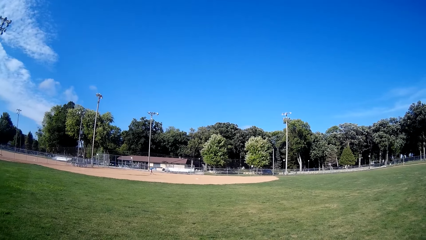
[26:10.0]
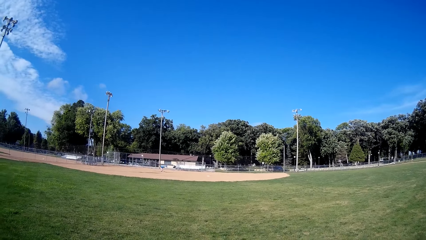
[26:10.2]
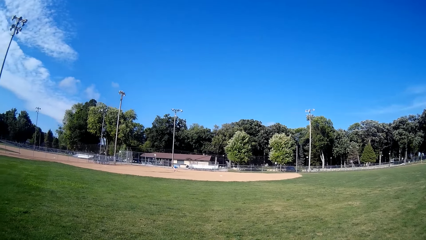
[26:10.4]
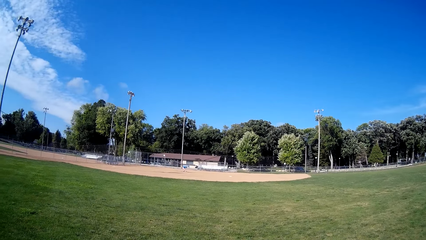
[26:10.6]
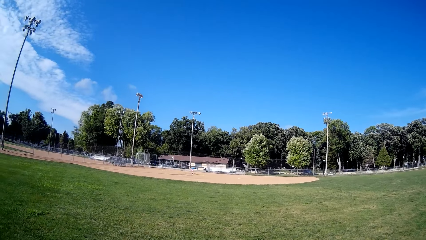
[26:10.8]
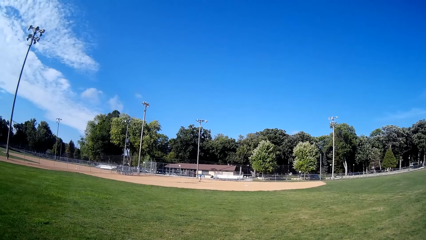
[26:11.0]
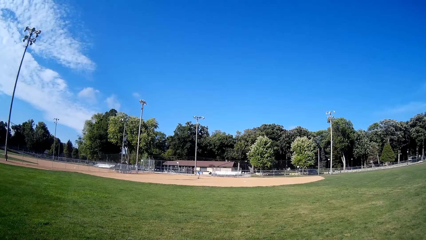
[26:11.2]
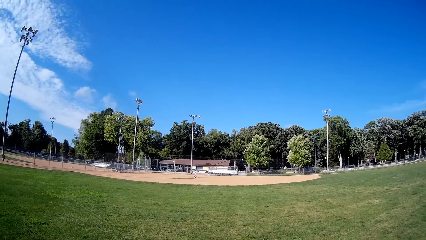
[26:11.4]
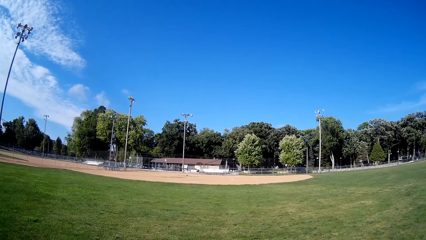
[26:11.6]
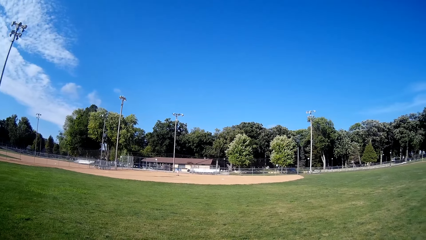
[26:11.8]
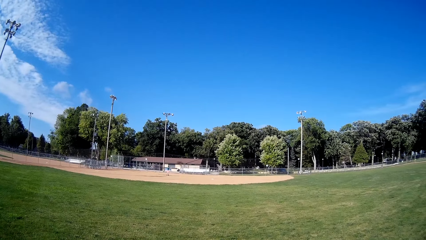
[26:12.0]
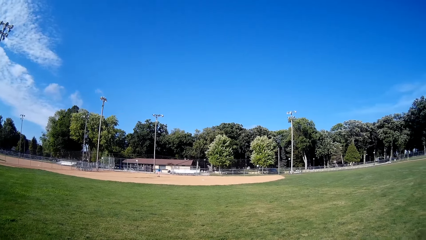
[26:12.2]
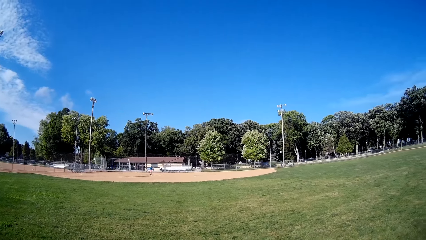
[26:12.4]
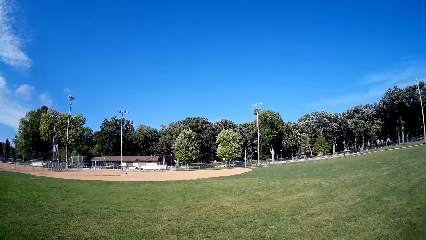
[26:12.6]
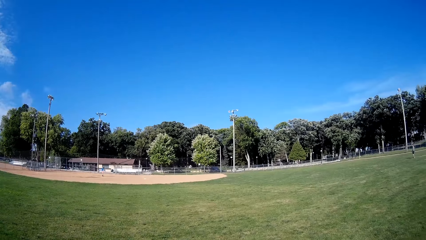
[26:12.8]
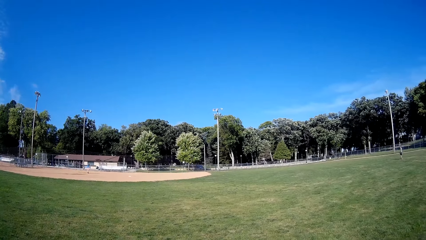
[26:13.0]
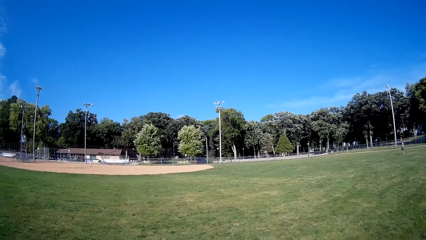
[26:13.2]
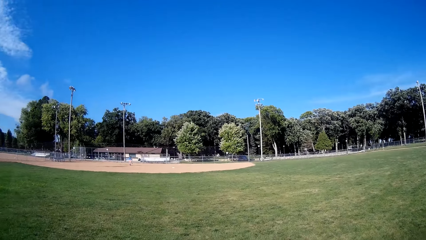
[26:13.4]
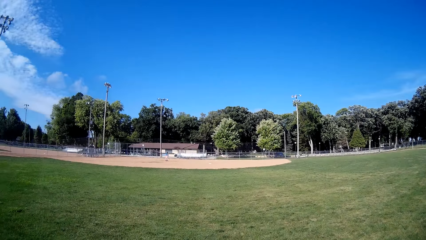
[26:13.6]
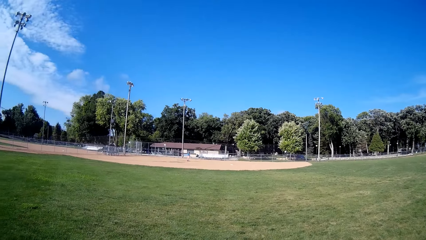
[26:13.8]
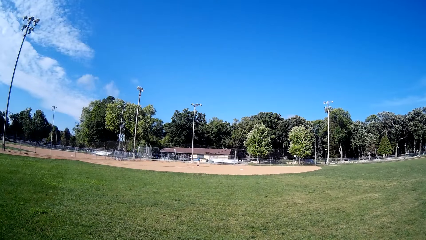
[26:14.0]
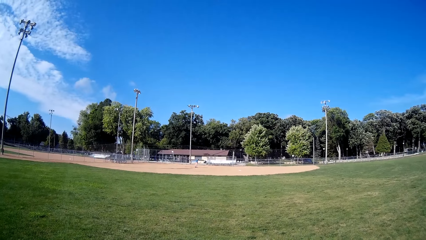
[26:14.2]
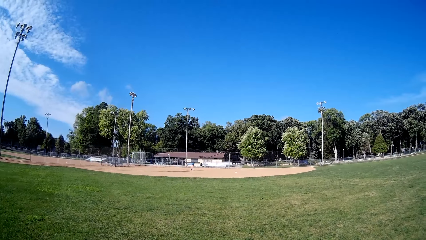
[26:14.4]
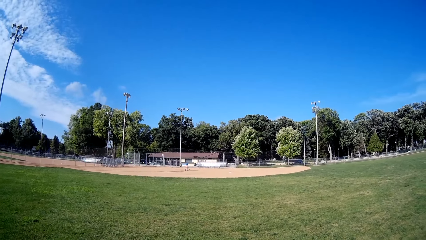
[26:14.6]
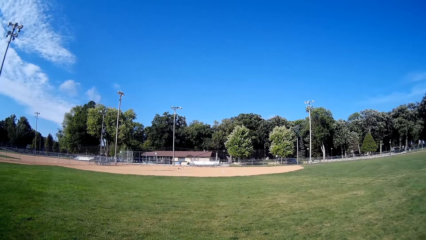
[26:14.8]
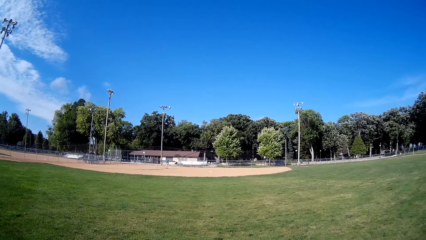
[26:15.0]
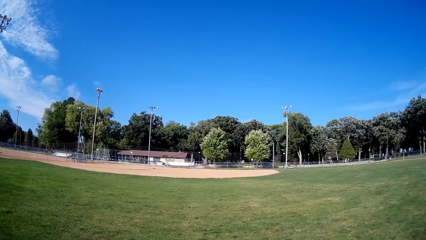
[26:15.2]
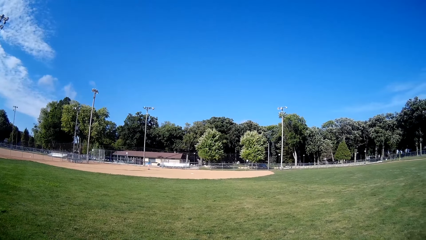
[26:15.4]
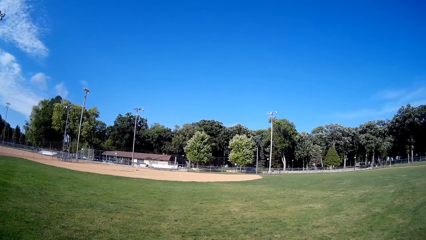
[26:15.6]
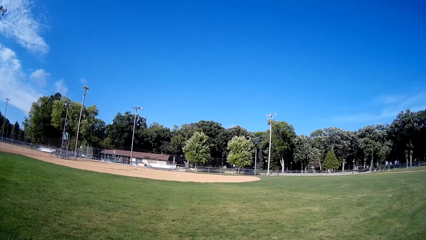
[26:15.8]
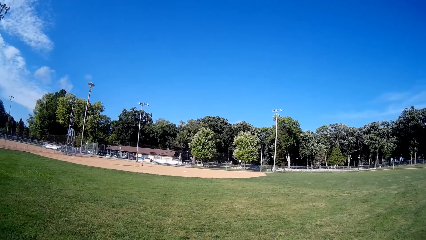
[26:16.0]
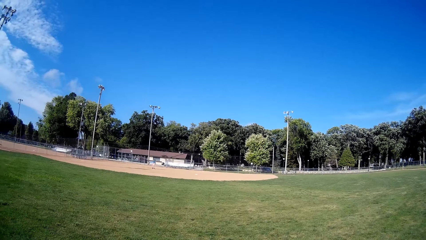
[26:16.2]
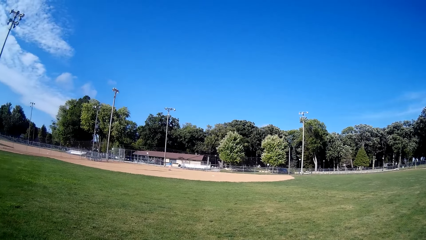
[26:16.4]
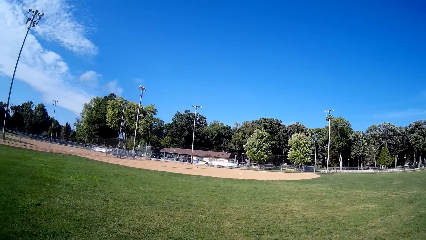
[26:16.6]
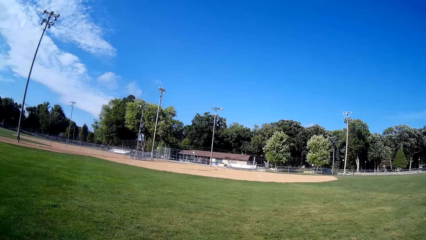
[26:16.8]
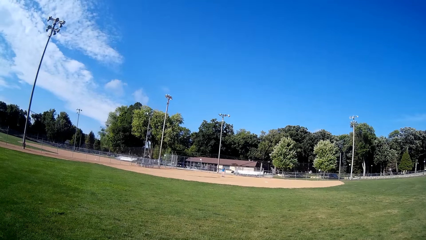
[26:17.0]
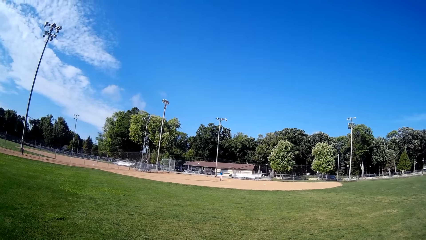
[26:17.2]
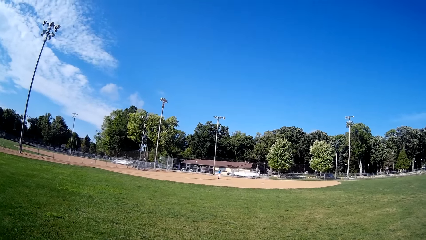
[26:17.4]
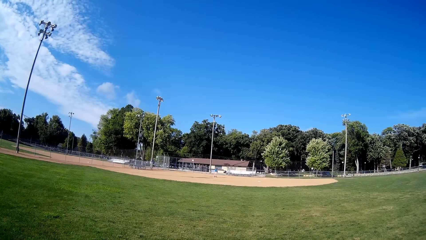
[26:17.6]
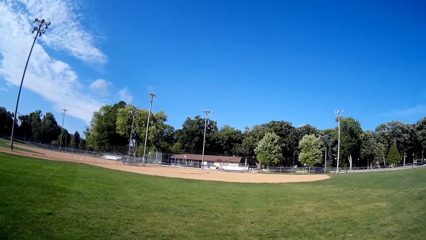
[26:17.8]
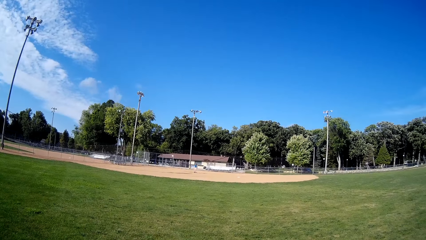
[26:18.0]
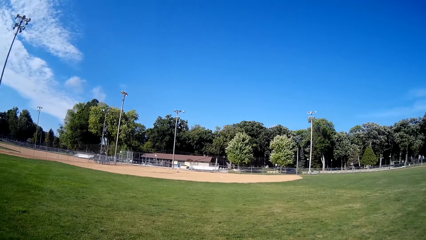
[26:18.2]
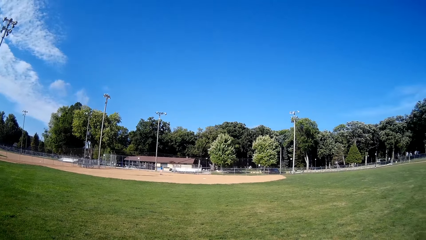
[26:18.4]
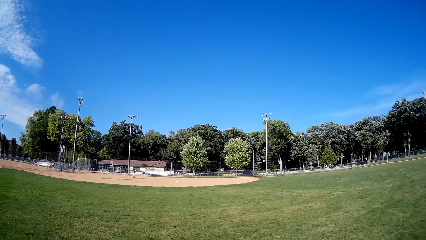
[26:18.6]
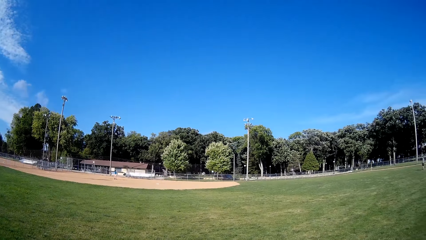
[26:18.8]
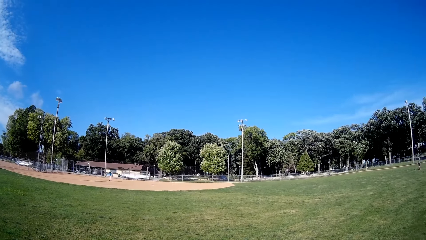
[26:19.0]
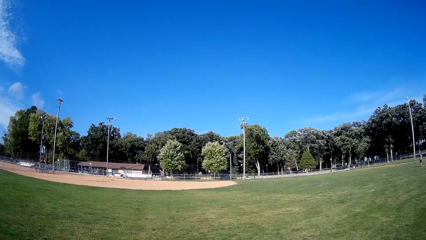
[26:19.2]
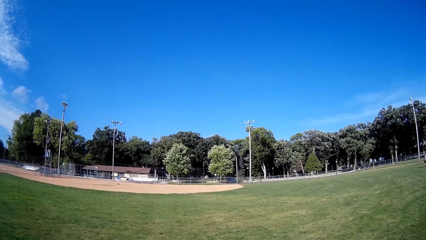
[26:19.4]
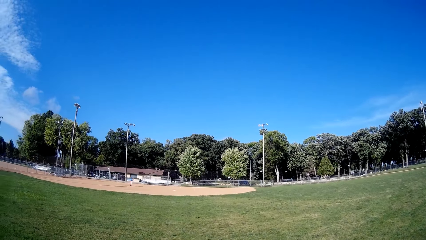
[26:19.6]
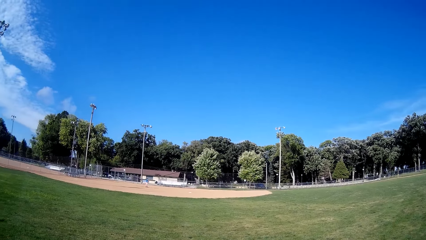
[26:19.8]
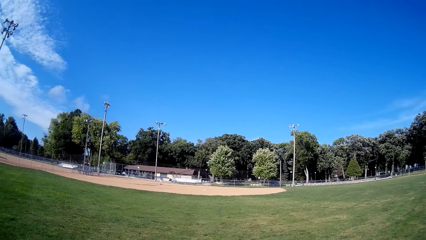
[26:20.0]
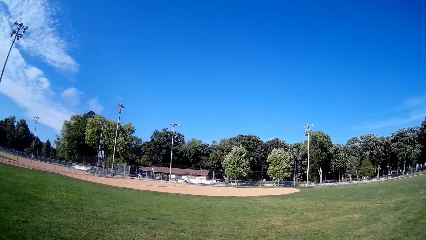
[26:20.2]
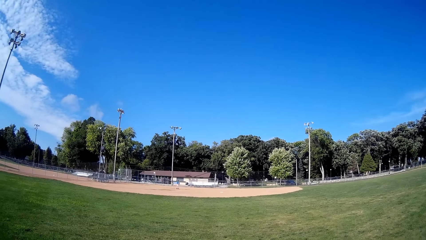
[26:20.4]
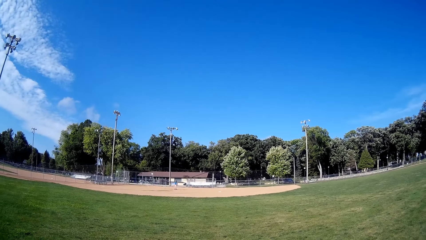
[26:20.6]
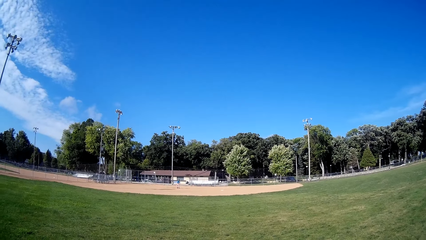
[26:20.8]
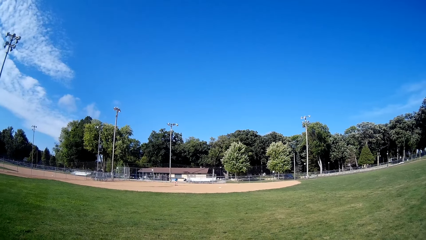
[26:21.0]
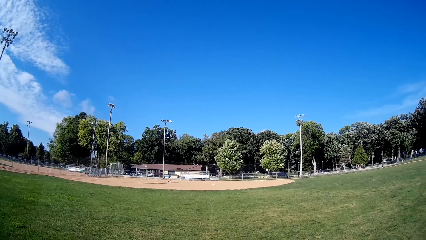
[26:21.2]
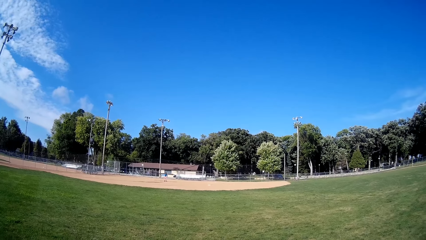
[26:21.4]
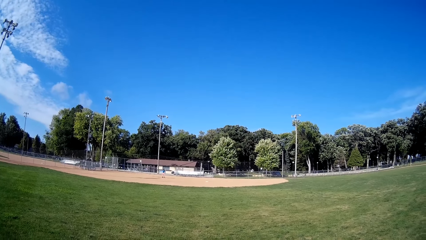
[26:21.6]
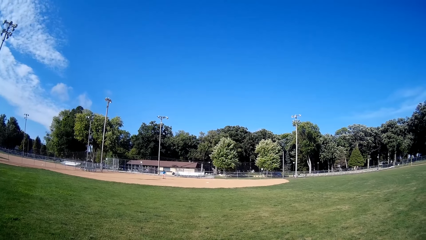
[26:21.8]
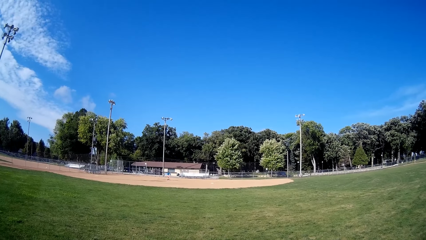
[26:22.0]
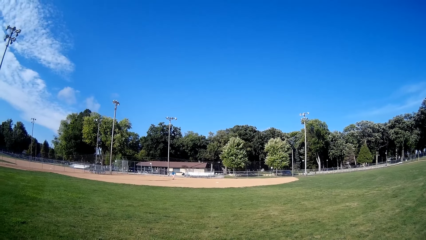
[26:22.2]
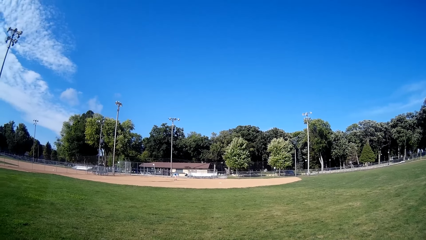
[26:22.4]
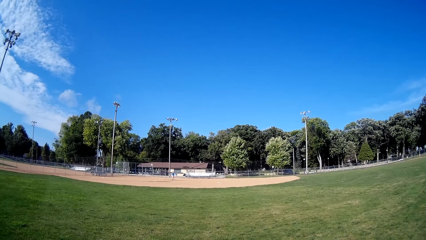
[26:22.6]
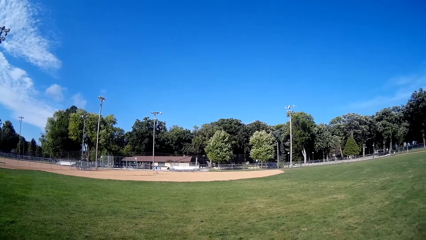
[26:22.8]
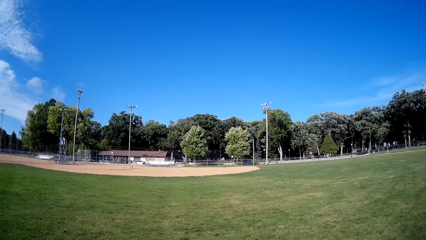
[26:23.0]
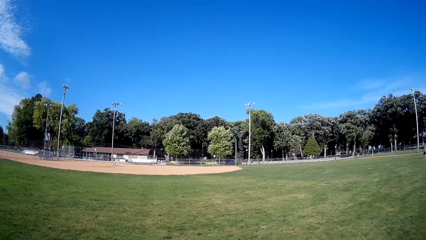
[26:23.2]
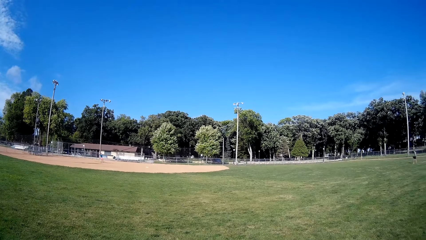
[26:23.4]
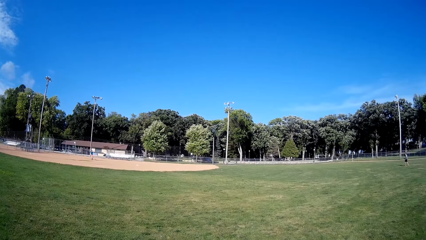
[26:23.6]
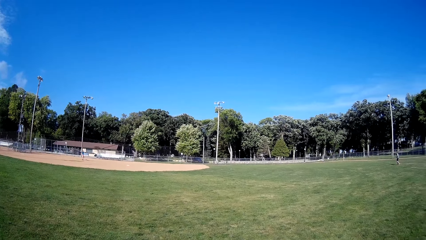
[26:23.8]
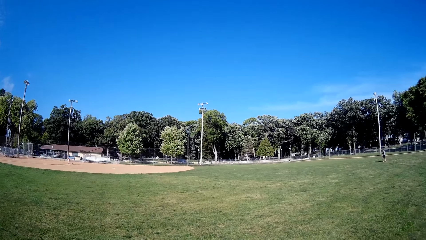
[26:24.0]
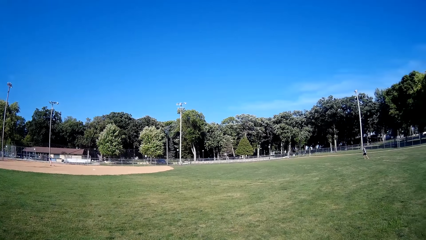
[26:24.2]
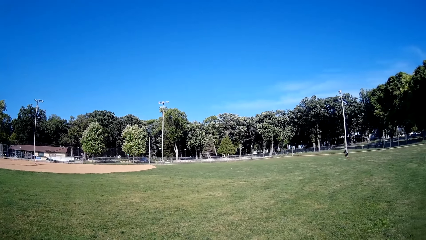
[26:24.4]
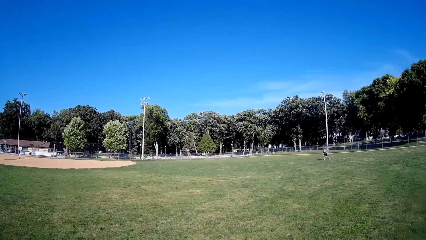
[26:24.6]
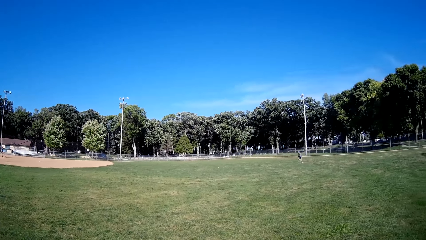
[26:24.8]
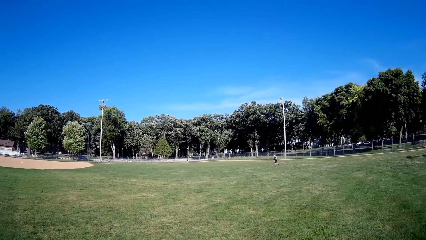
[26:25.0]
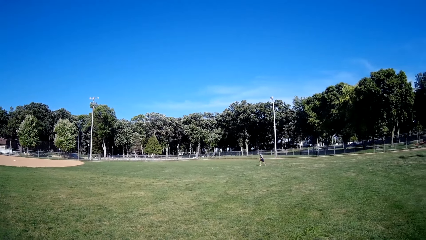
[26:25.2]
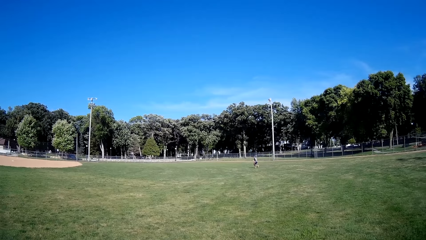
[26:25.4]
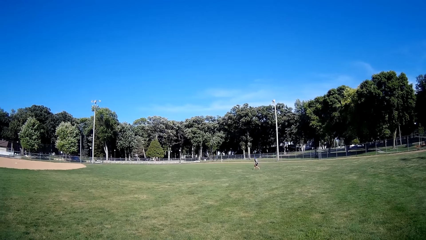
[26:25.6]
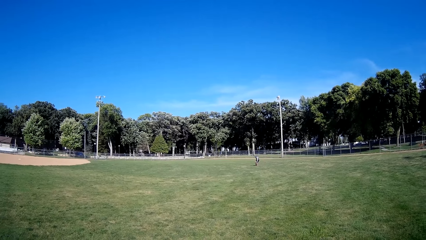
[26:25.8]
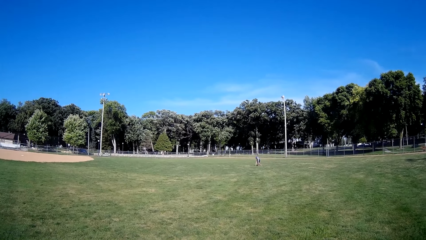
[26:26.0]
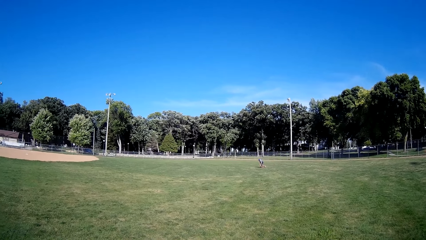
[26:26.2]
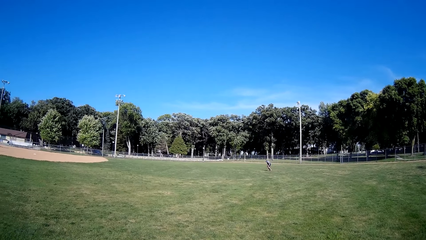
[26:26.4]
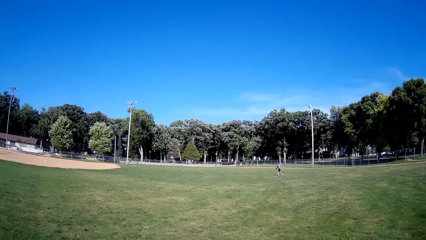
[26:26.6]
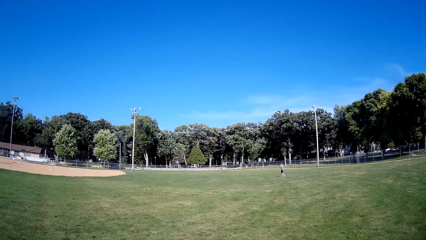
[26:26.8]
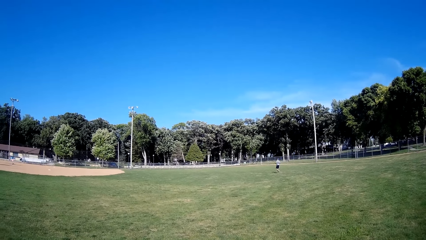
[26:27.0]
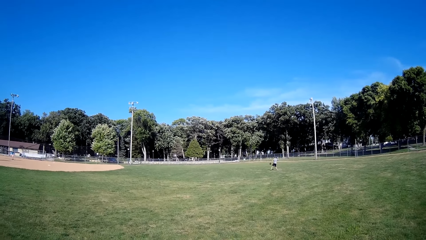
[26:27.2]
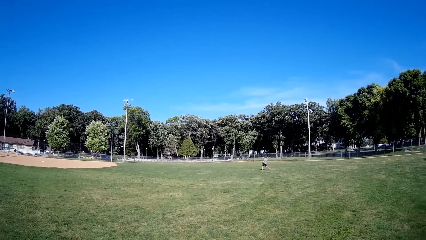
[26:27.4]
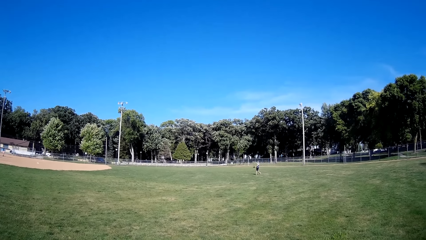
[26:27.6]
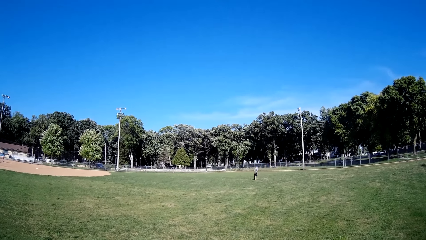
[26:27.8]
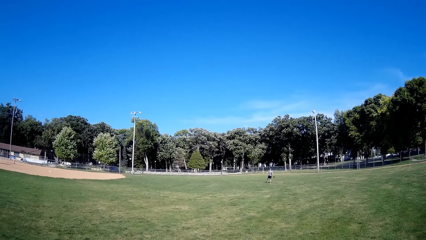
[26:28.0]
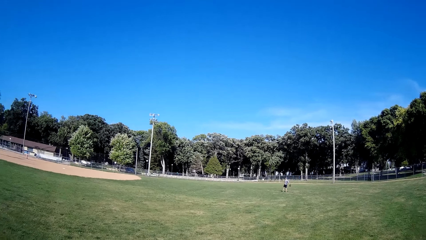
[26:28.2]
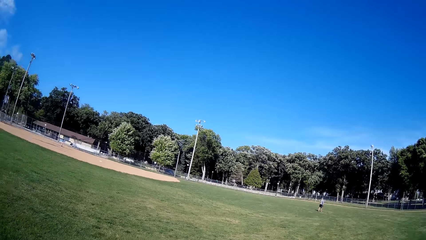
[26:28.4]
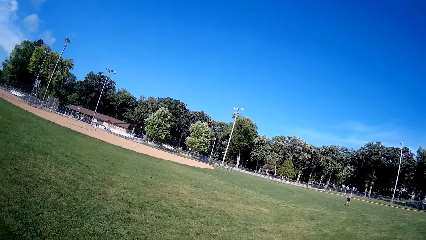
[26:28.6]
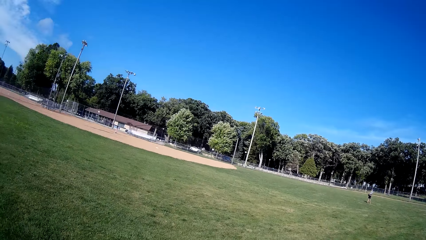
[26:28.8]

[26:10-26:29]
A man holds the ball. The man throws the ball. Another man runs in the field, holds the ball, and throws the ball.
